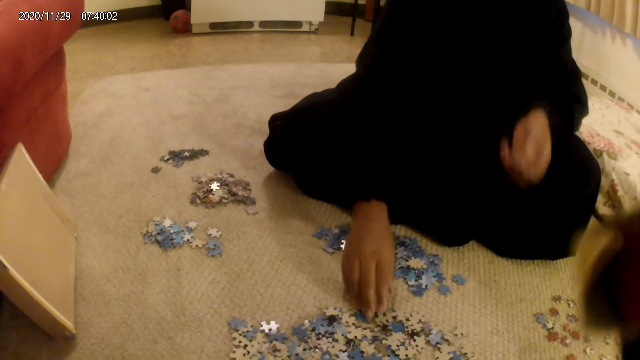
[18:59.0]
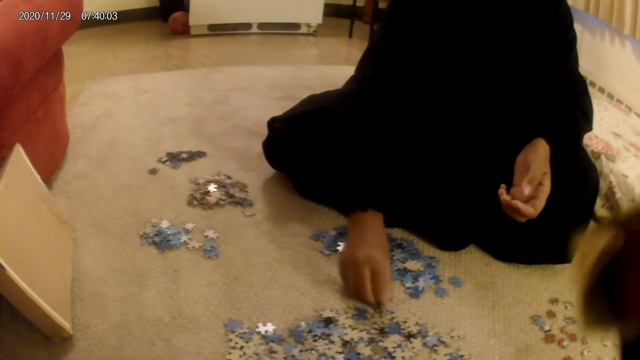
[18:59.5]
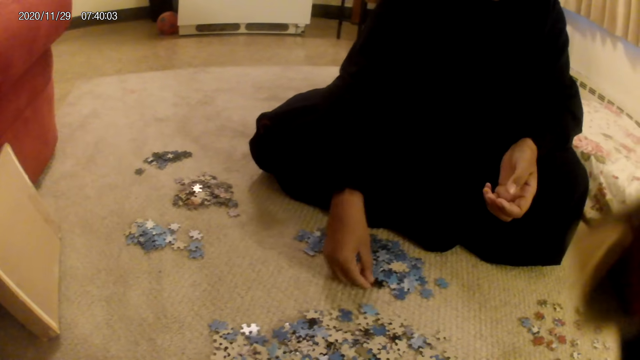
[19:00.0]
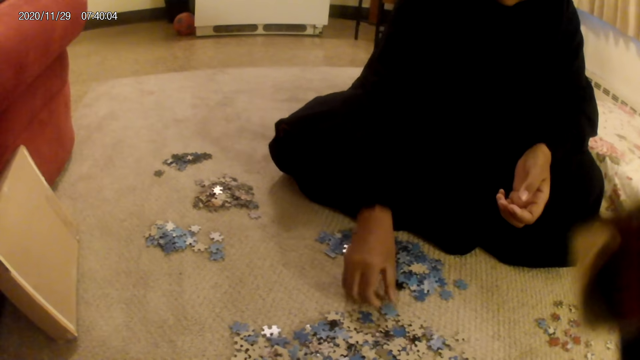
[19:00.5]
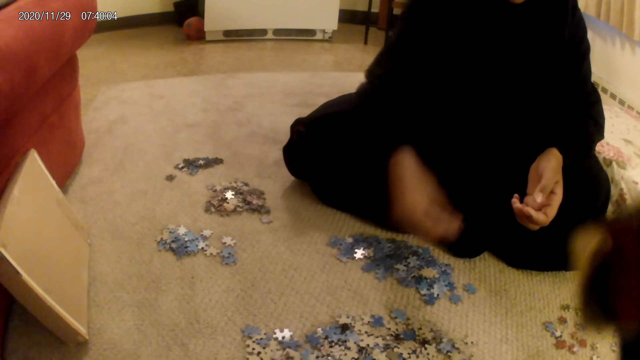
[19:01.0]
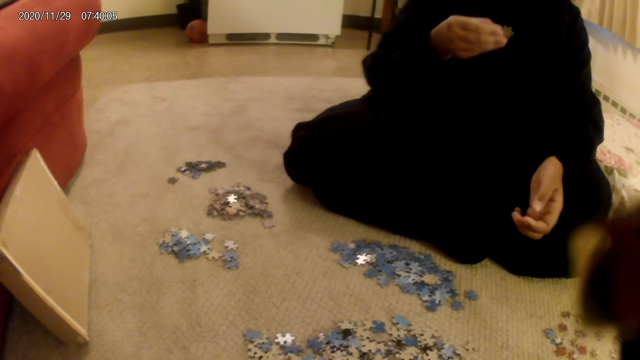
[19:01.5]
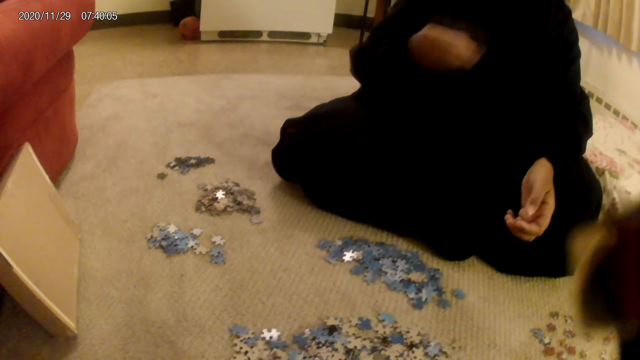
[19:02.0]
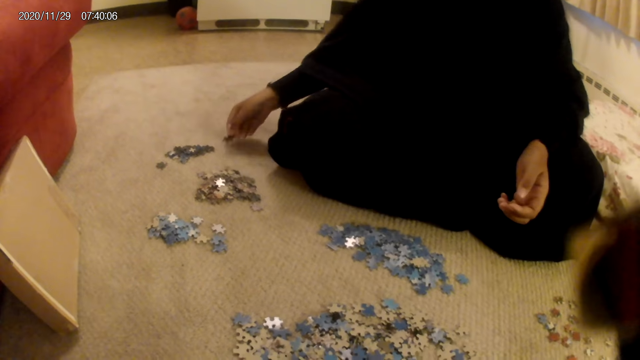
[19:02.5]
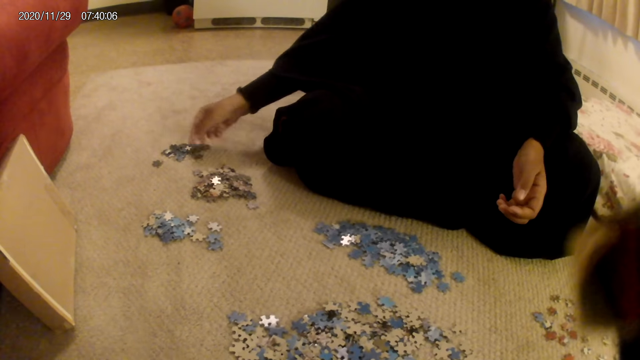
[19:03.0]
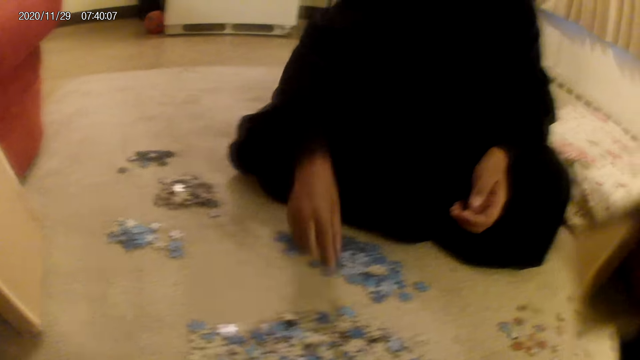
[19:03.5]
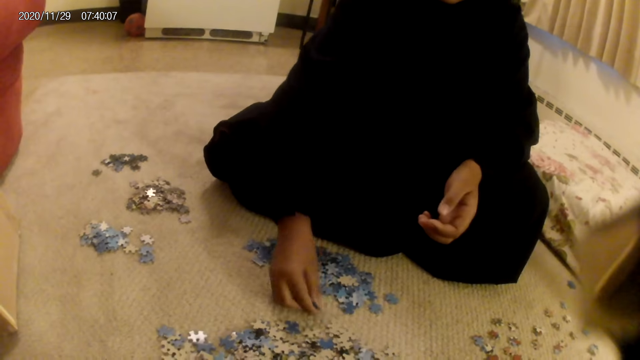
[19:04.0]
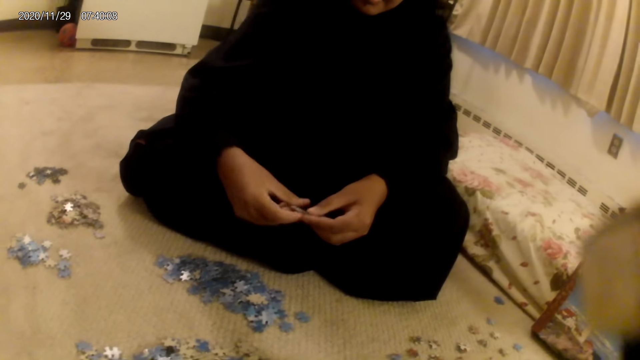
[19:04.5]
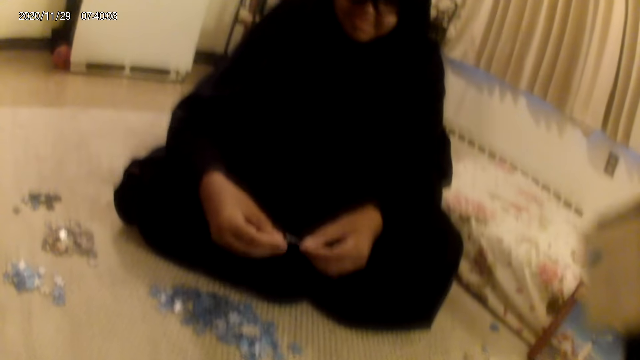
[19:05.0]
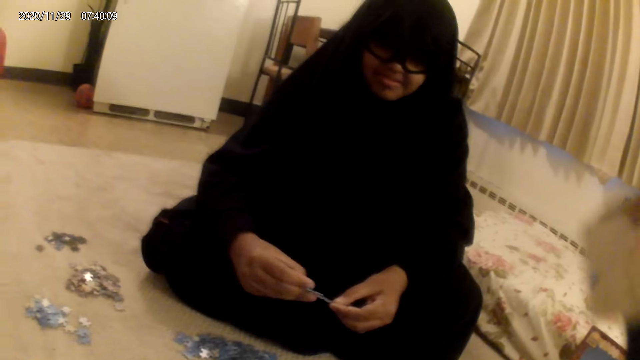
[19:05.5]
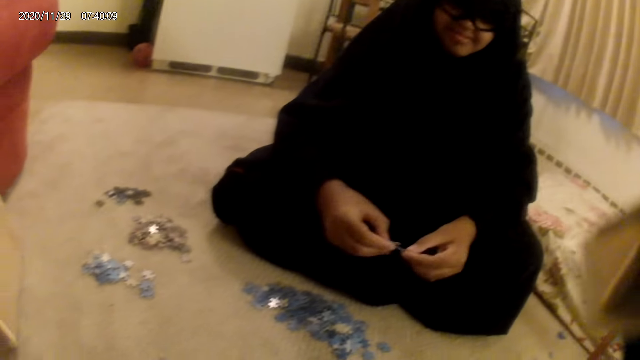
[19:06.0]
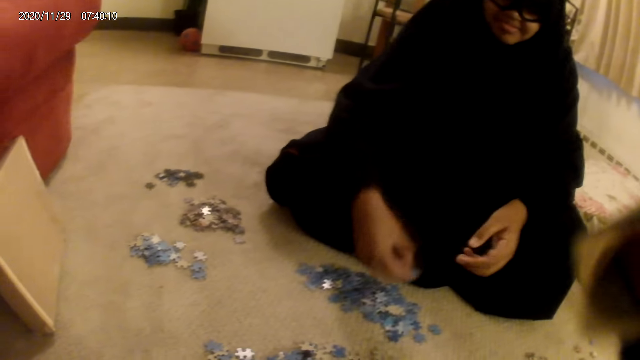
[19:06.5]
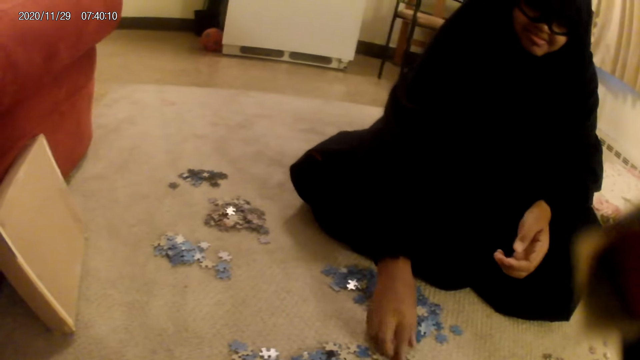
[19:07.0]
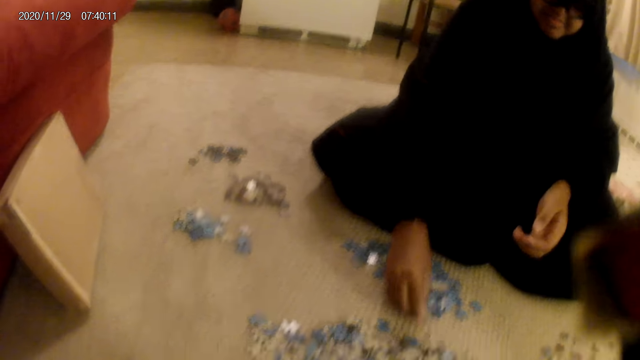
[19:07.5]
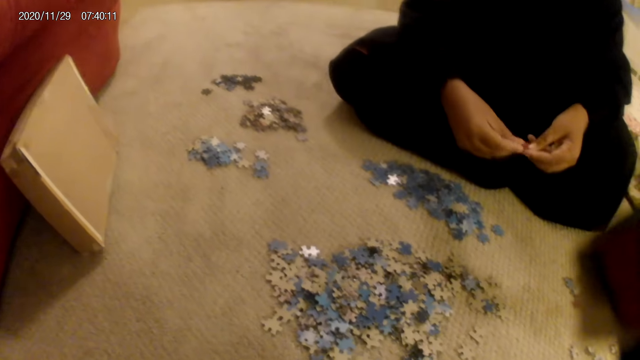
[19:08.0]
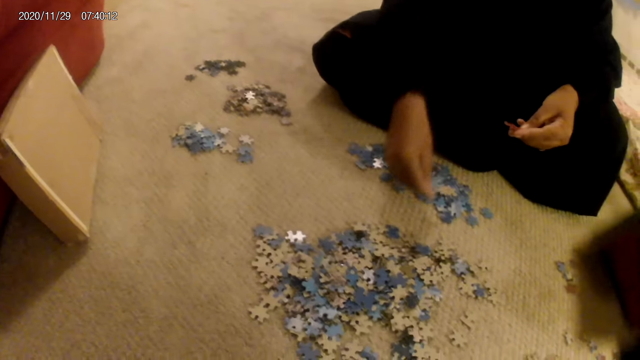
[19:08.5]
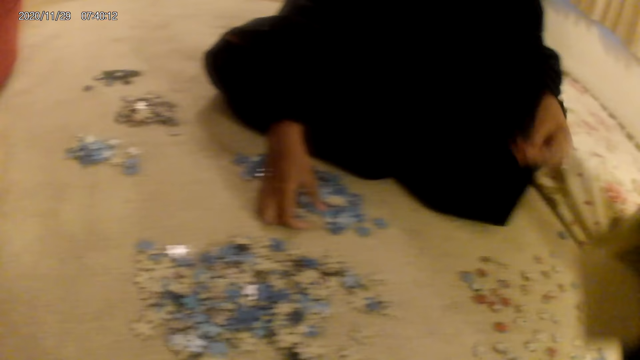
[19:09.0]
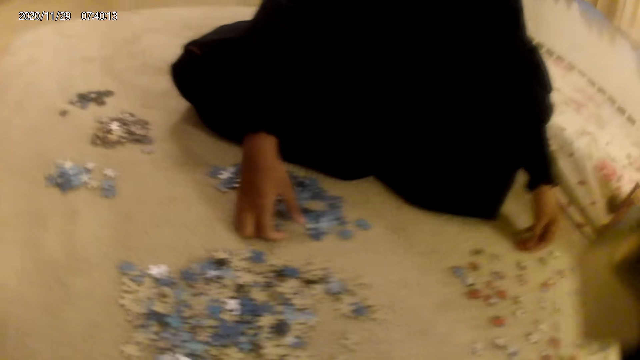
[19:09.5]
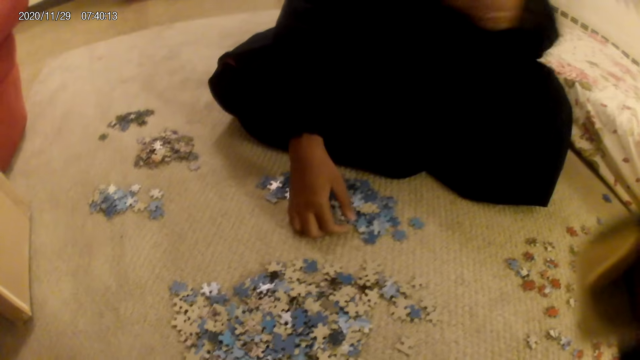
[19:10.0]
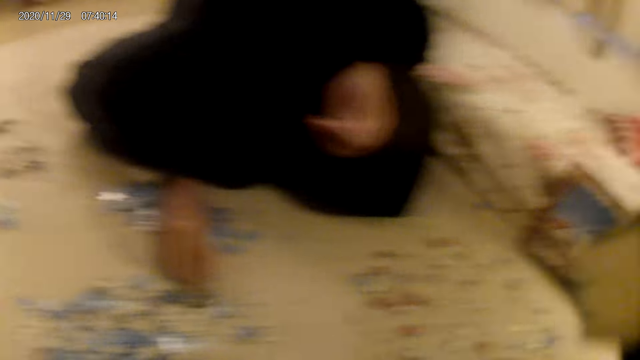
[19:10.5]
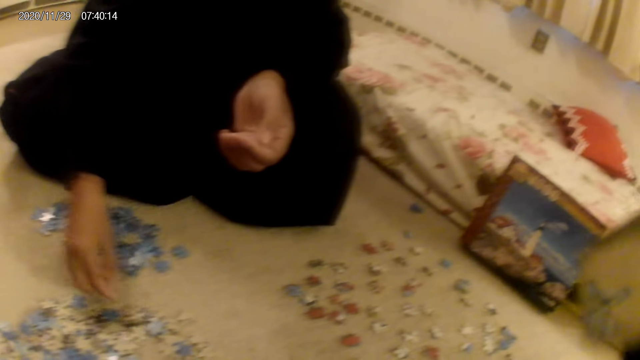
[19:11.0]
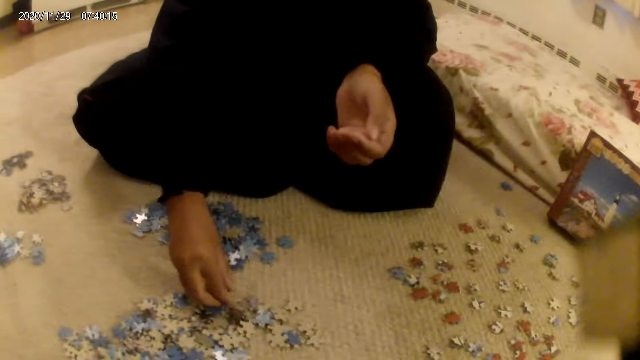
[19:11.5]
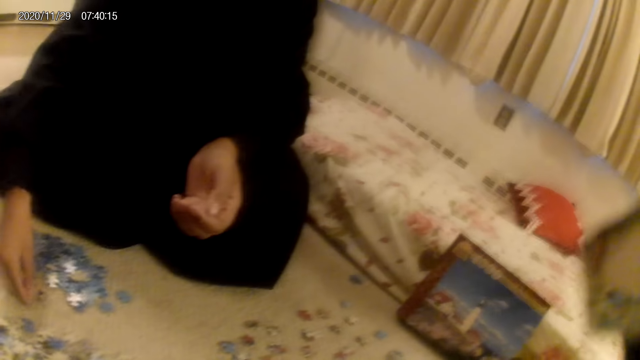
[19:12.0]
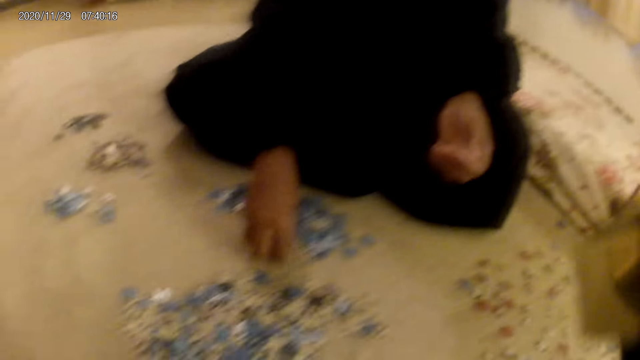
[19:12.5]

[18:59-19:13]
A woman moves a card or jigsaw puzzle piece on the floor. The woman picks the card from the floor, looks at the jigsaw puzzle piece and places the card on the floor. The woman picks the card from the floor, holds the card in the hands and looks at the jigsaw puzzle piece. The woman drops the card on the floor. The woman picks the card from the floor and places the card on the floor. The woman moves the card on the floor. The camera wearer looks around.

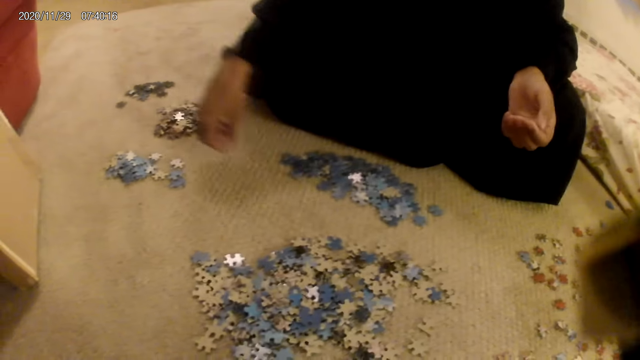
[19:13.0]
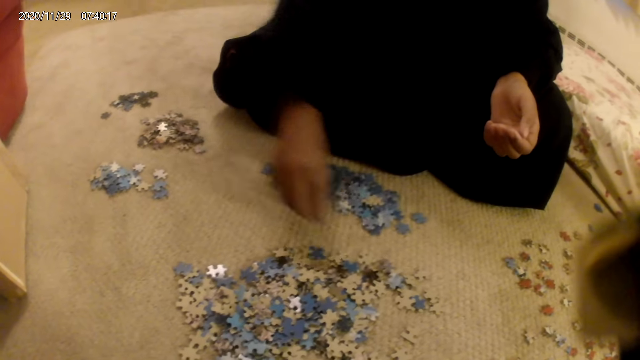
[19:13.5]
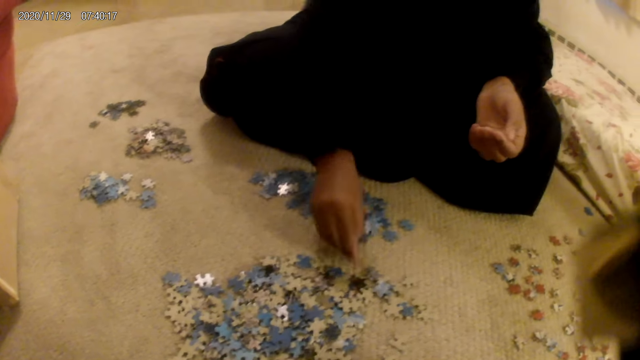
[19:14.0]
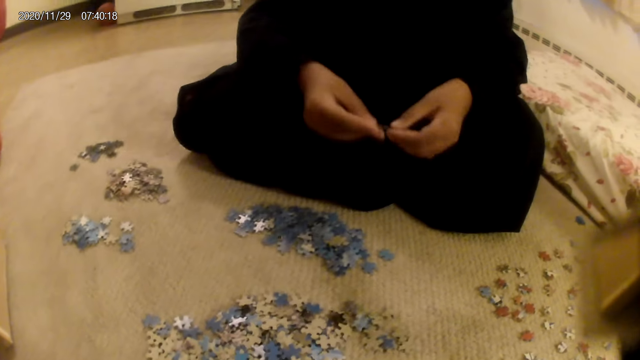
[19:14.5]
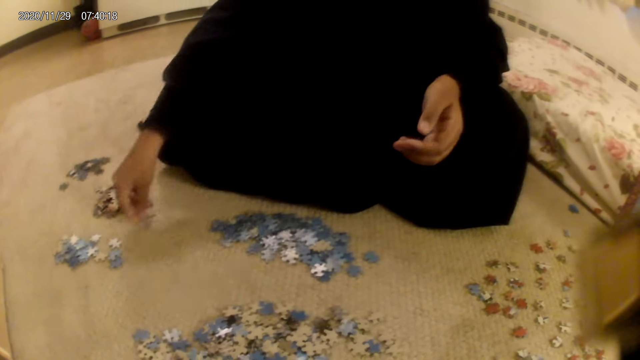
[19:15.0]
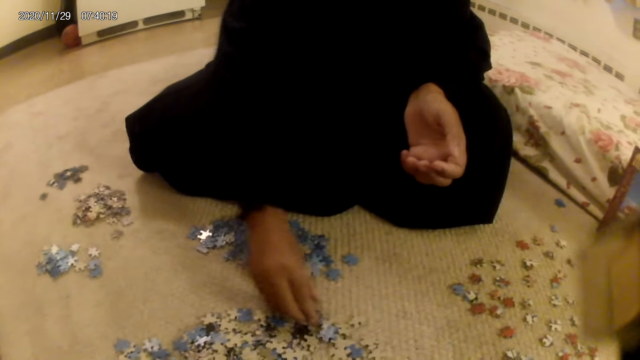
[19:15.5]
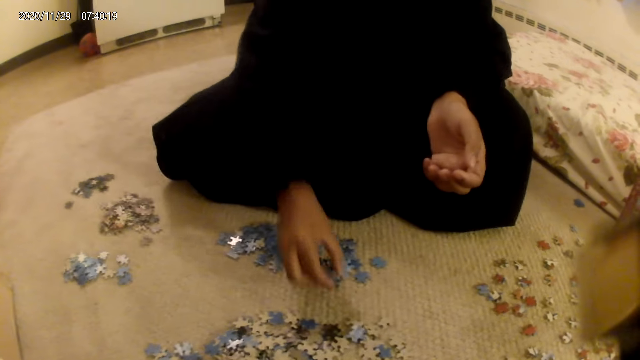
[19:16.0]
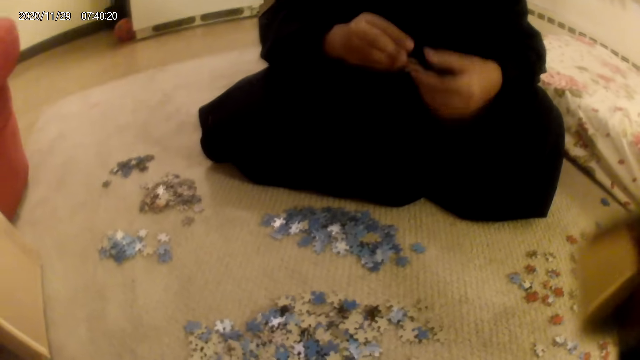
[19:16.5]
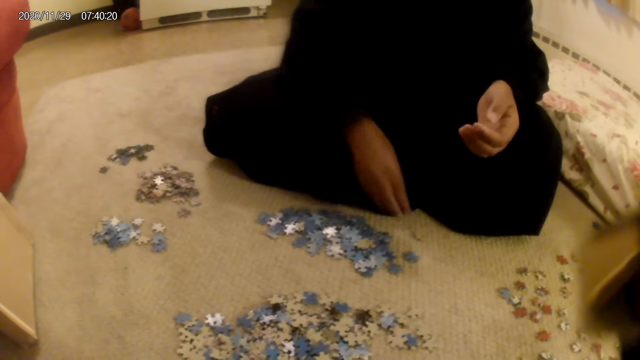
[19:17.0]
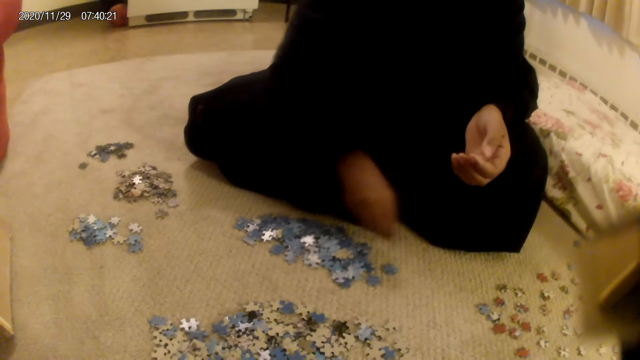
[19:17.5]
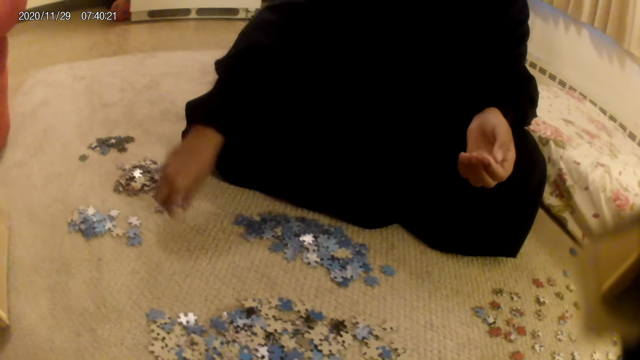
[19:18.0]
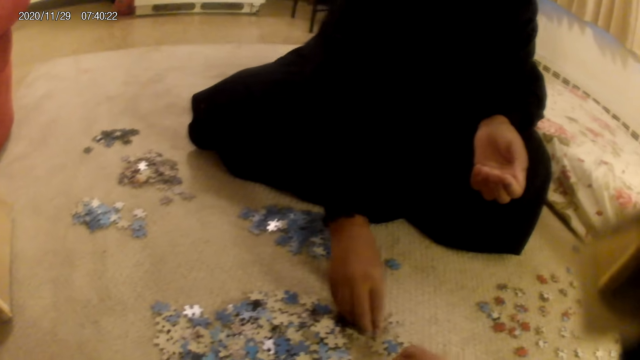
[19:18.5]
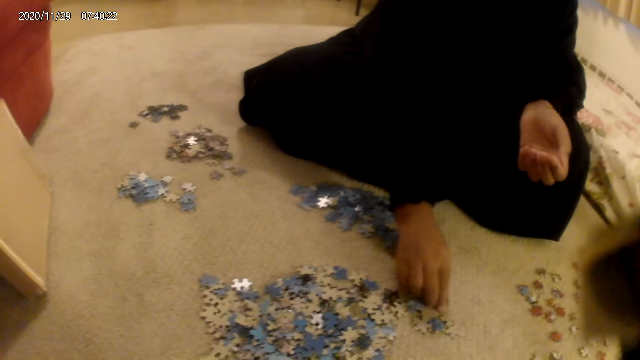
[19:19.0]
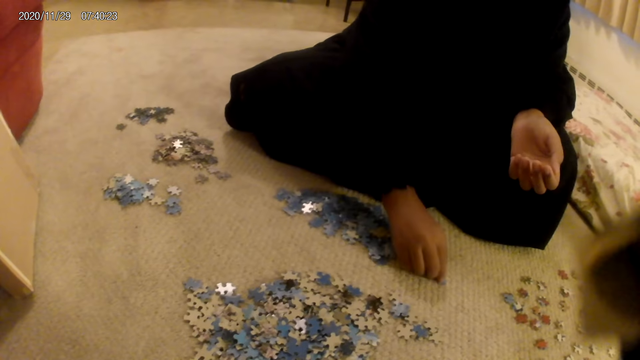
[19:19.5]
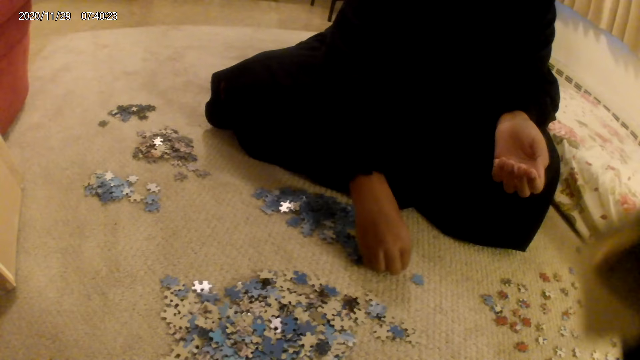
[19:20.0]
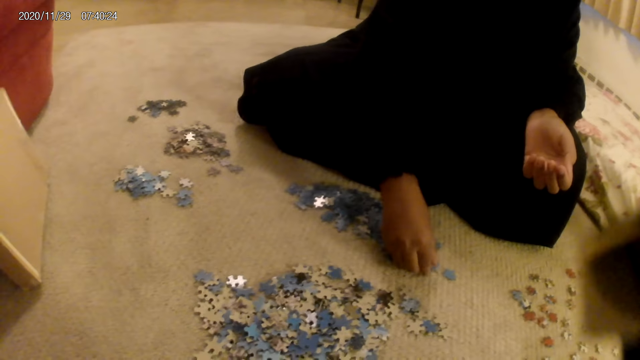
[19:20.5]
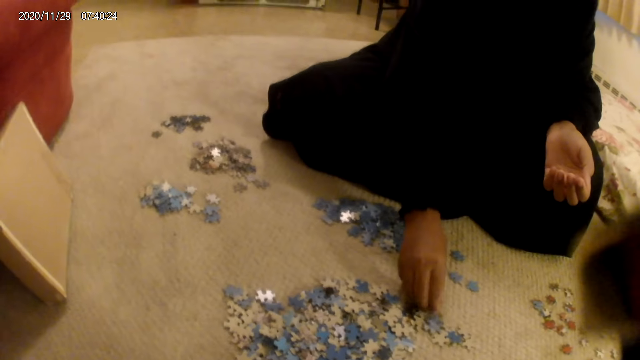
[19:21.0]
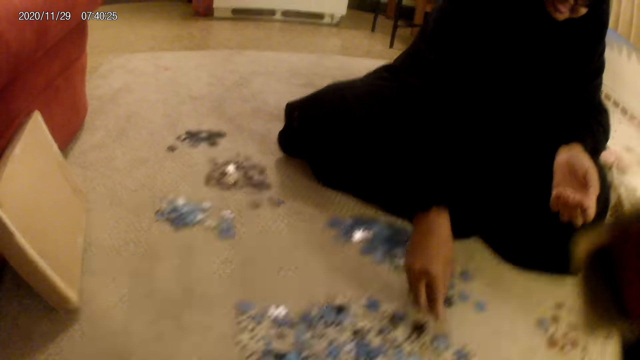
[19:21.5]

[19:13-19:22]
A woman picks a card from the floor. The woman moves the card on the floor.
